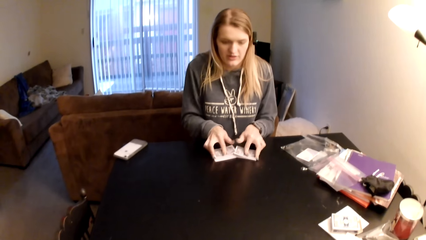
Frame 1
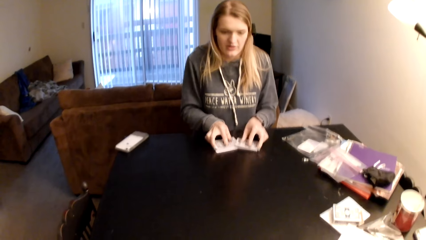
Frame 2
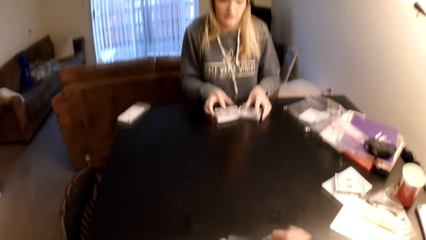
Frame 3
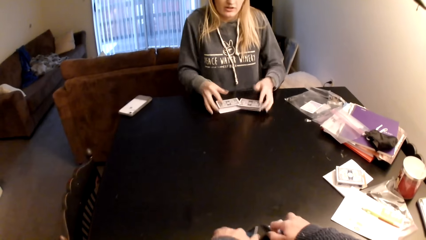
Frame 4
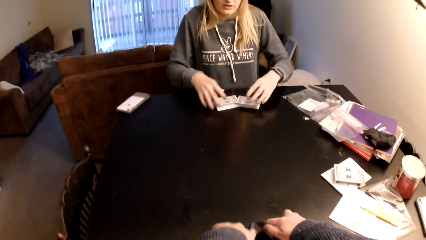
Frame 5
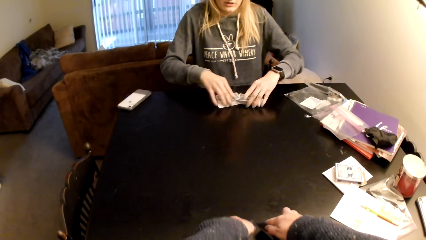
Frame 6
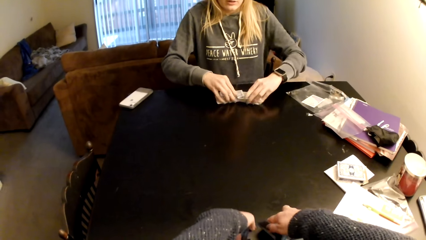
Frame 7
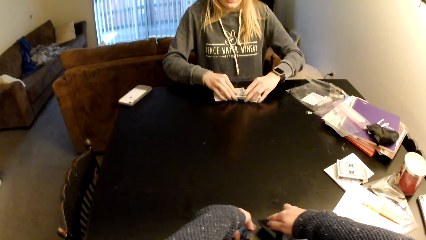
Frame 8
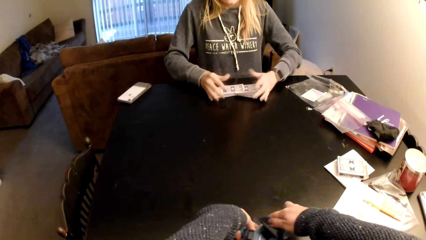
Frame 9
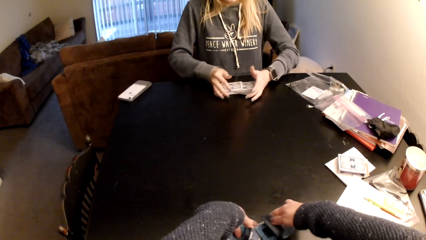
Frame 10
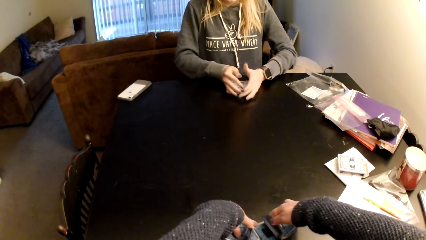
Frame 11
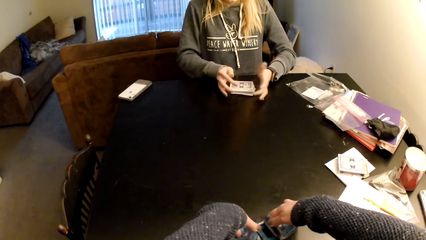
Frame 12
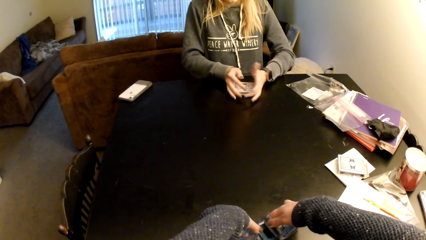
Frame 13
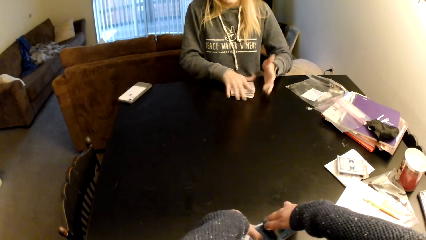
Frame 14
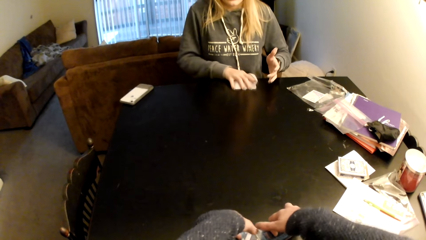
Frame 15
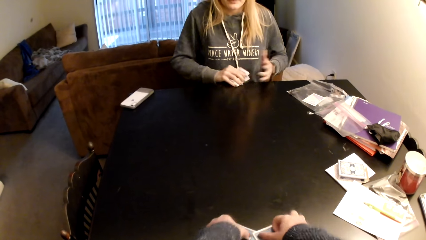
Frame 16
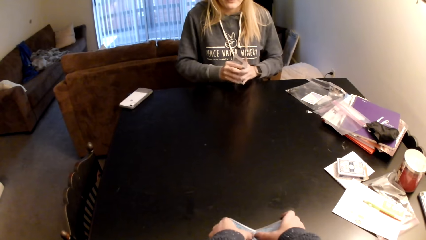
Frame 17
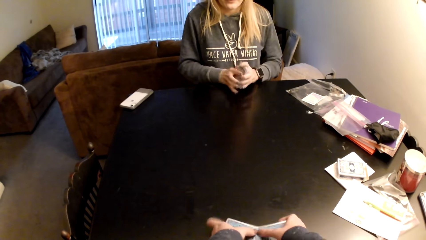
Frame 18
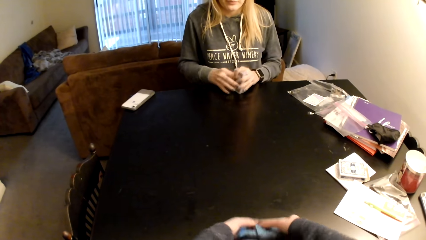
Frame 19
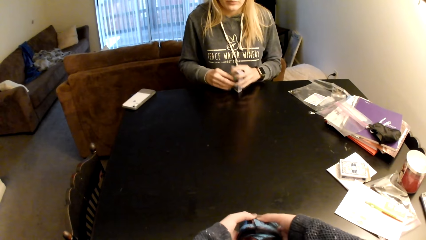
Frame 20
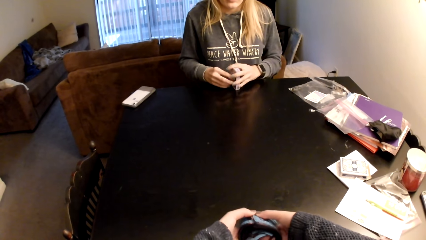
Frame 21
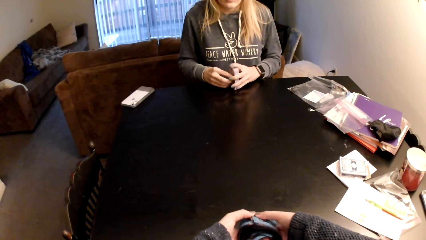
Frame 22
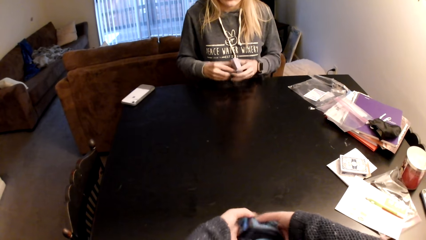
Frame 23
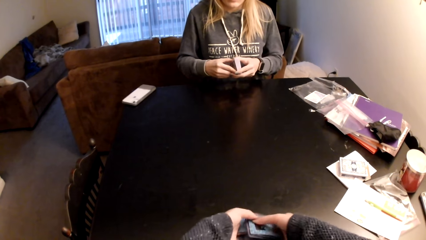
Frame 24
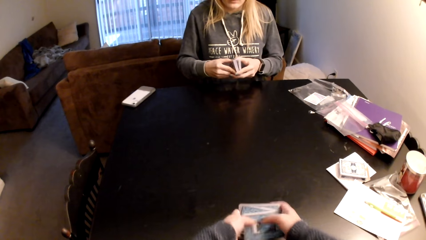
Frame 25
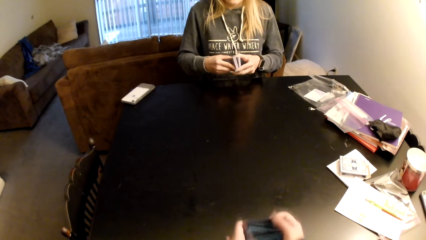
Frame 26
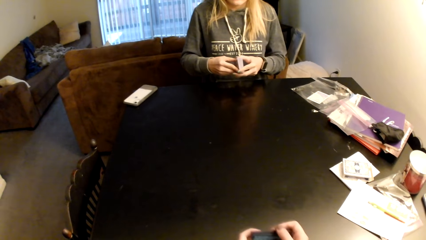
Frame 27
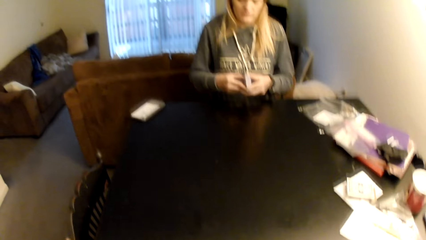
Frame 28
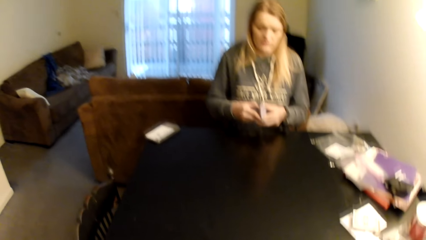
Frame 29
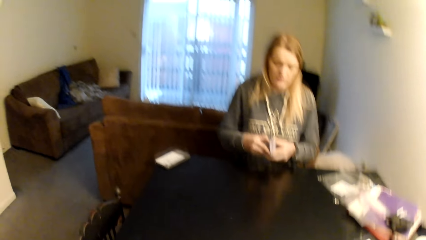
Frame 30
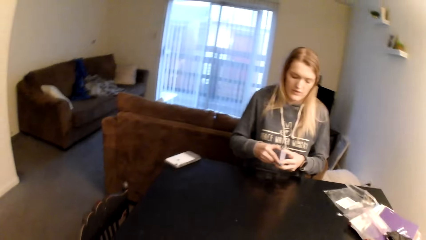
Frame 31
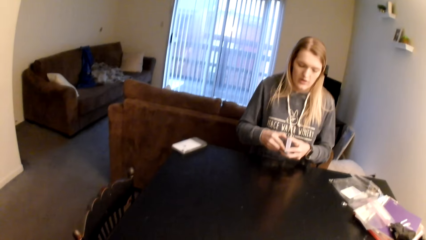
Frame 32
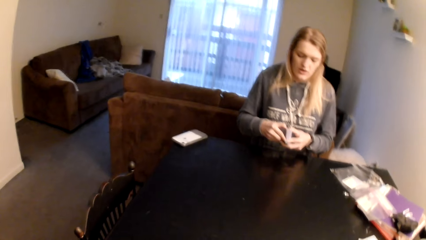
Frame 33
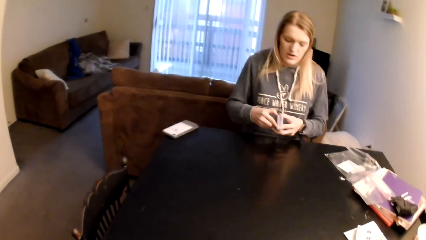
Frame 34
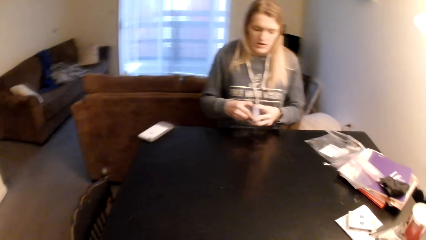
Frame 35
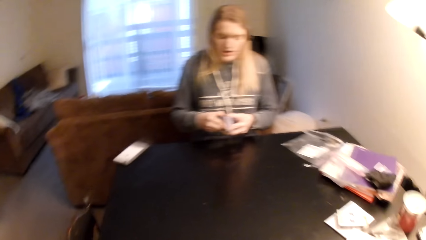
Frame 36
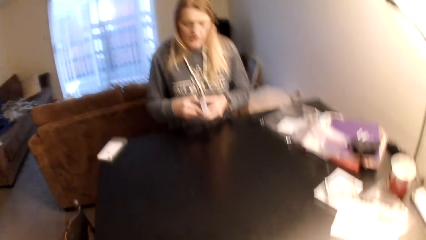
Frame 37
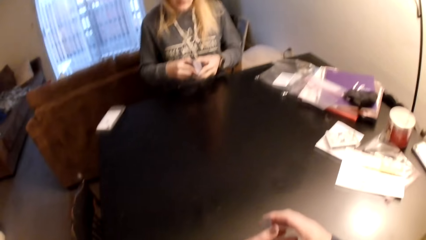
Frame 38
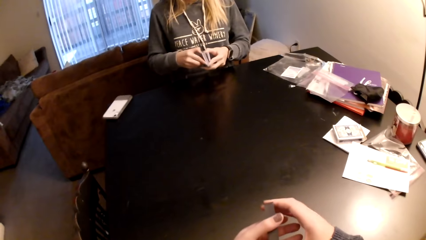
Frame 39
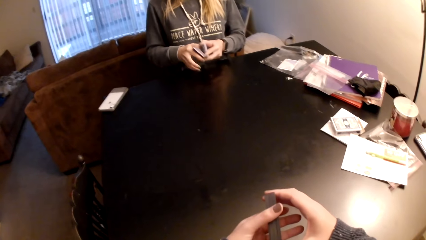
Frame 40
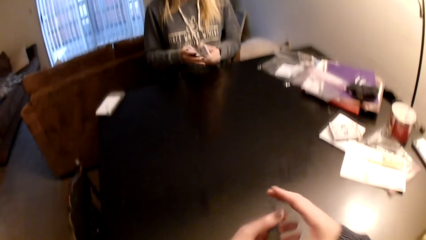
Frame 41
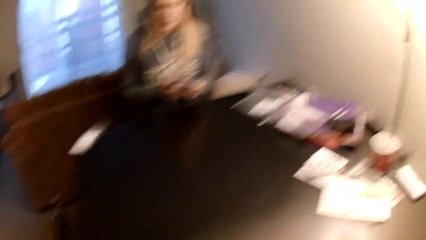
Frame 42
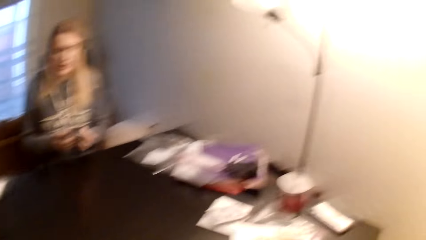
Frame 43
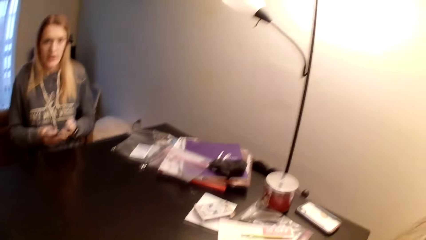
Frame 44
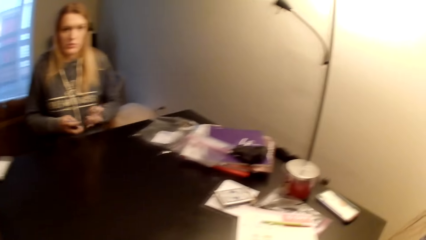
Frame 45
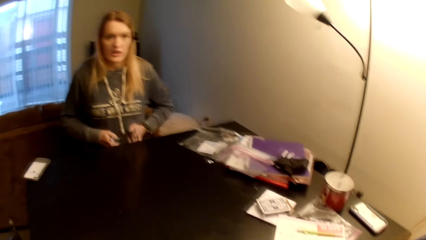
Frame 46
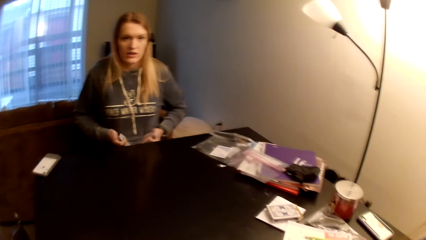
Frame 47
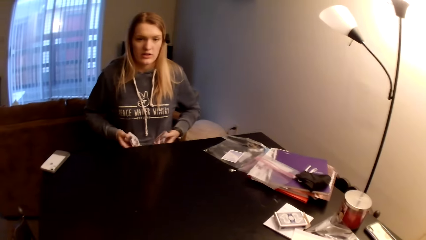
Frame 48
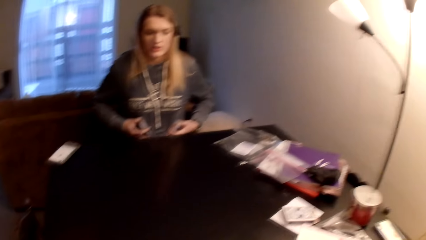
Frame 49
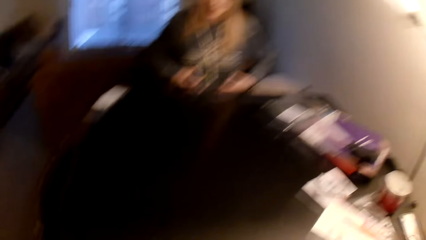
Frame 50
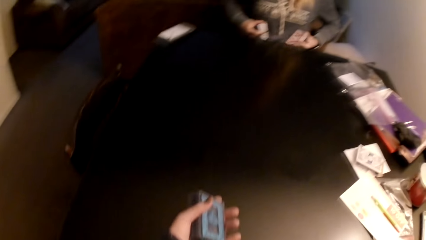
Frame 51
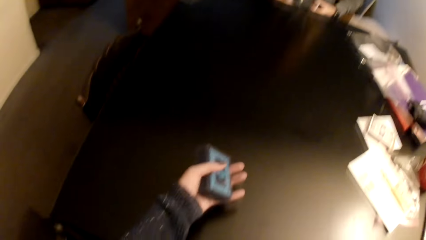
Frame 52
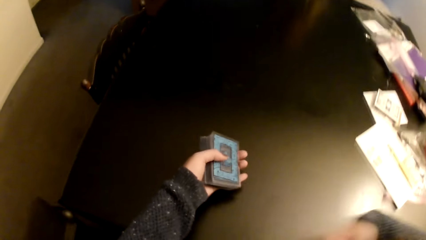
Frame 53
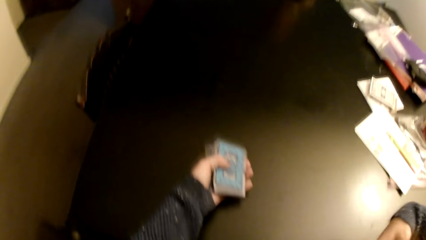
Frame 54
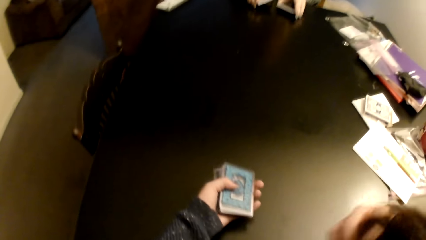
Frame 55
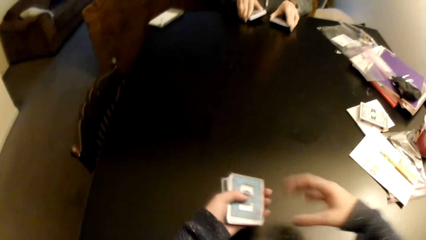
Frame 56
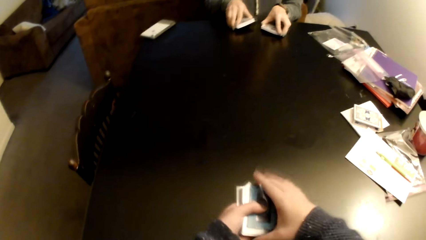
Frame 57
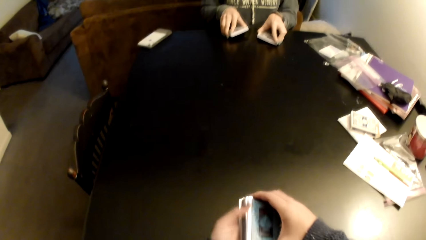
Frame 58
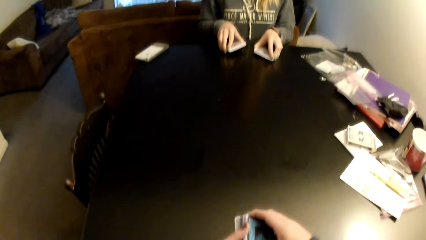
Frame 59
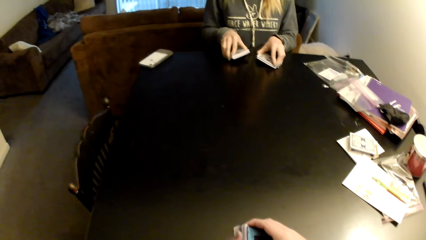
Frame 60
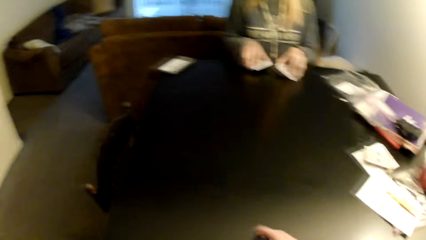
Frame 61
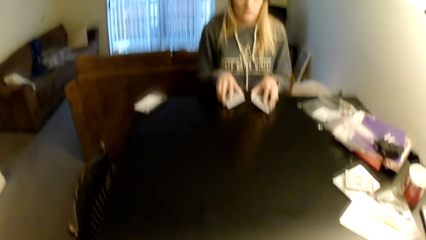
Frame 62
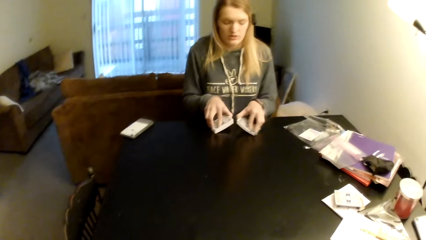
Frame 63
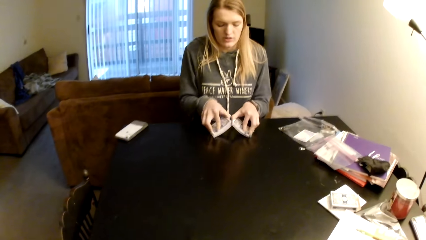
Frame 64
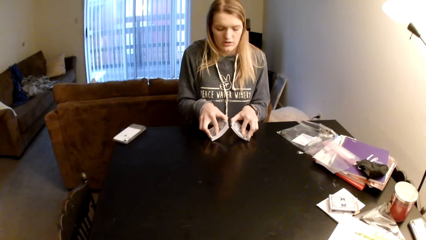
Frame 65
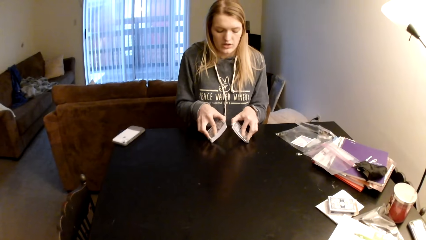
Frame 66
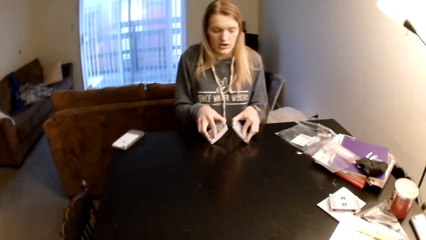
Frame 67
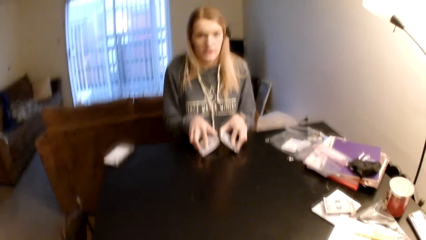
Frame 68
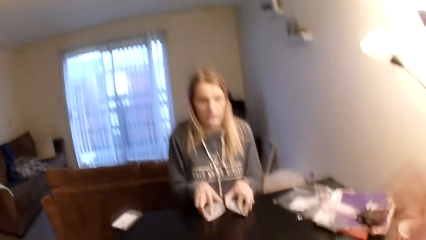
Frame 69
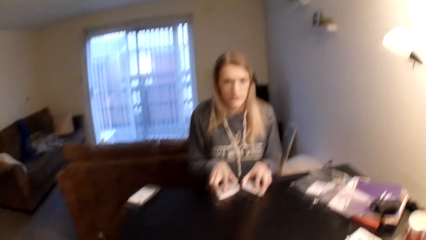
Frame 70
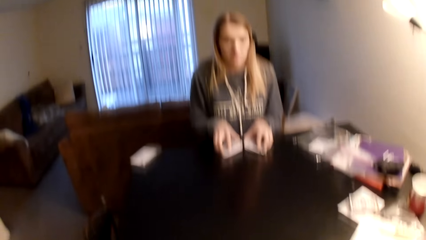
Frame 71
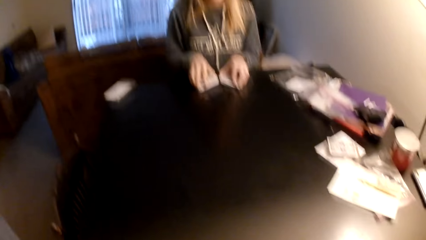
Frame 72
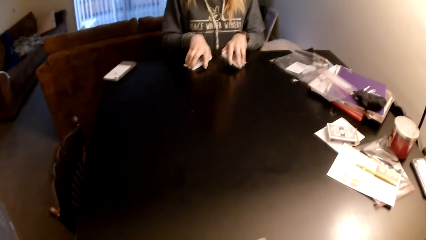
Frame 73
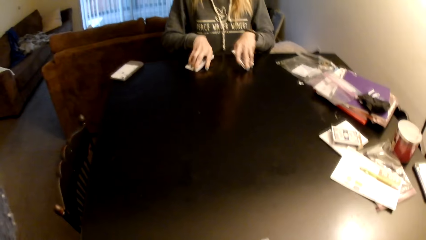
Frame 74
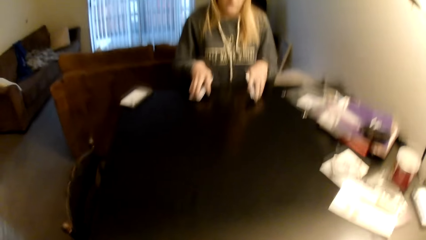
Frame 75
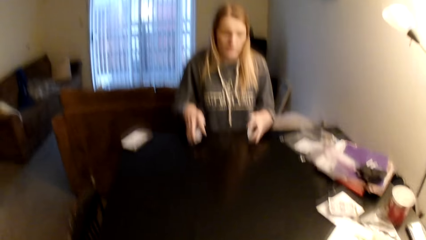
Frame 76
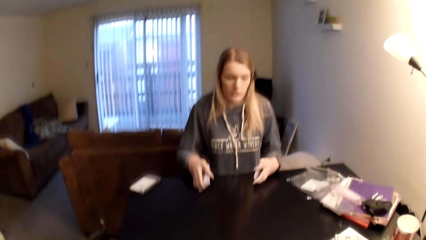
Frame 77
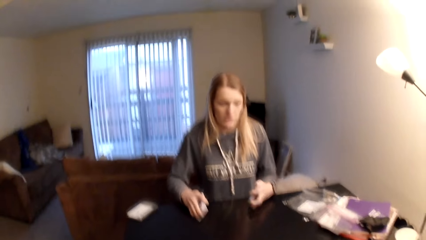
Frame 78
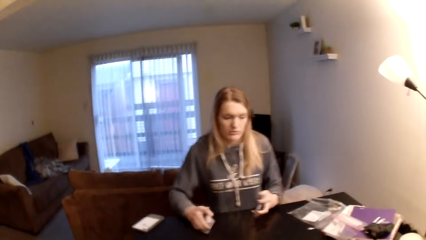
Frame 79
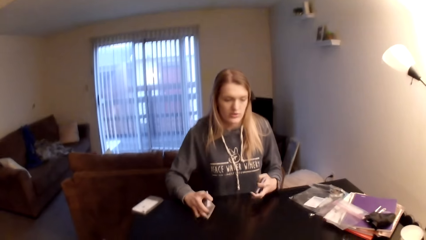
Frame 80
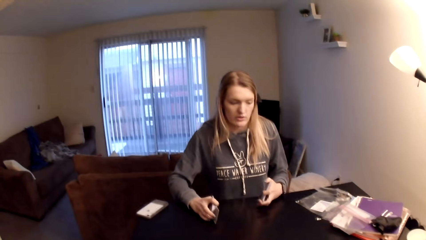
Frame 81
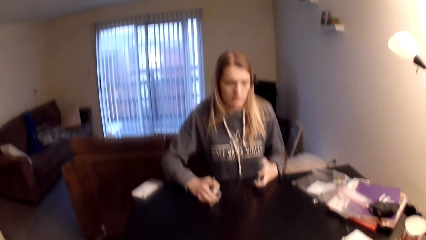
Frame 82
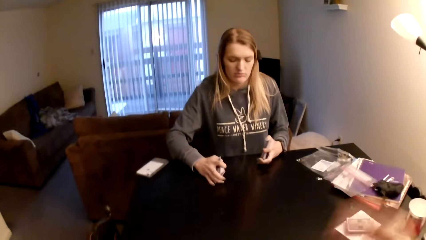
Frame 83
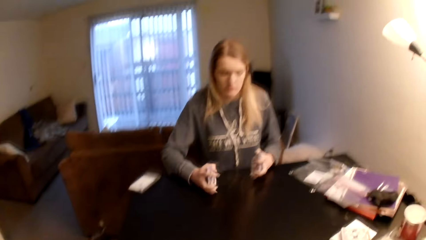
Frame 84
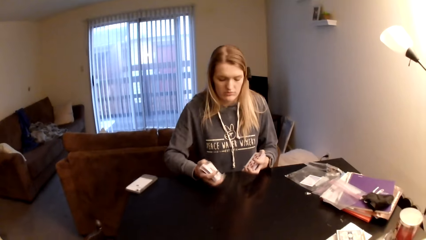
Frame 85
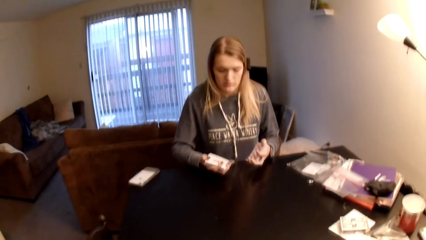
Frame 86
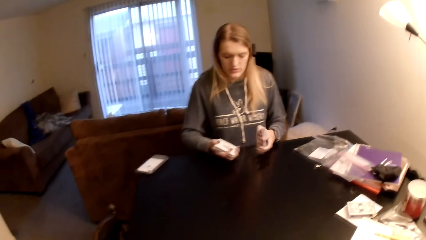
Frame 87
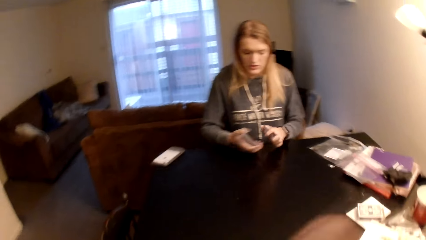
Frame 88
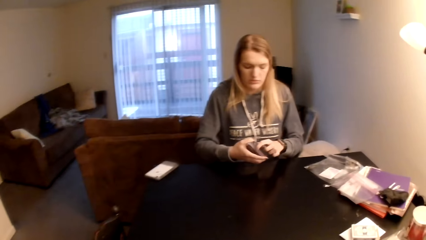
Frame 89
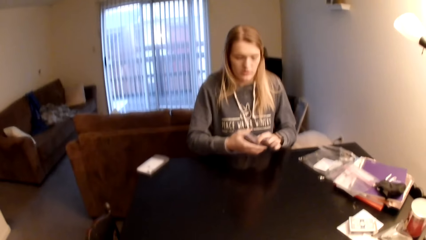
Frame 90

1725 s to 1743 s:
A lady picks up cards from a table and adjusts the cards. The camera wearer looks around a room. The lady divides the cards and sorts the cards with her hands. The camera wearer sorts the cards with her hands. The lady puts the cards on the table. The camera wearer looks around the room.
